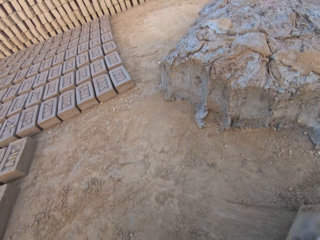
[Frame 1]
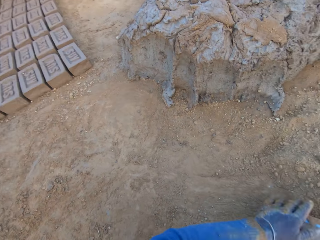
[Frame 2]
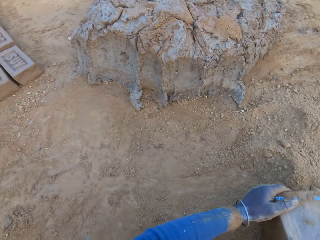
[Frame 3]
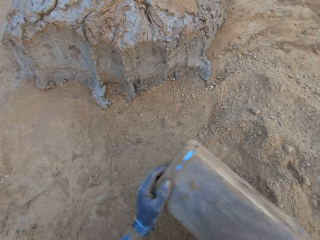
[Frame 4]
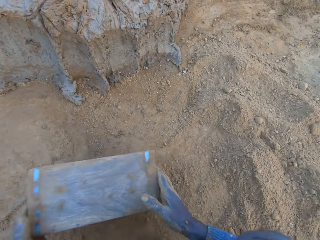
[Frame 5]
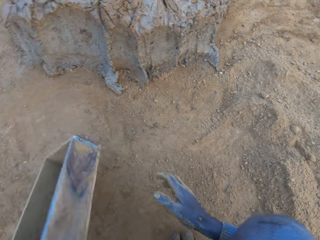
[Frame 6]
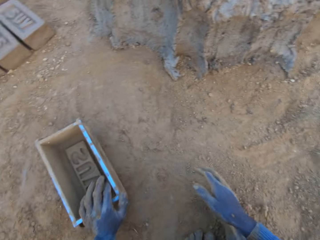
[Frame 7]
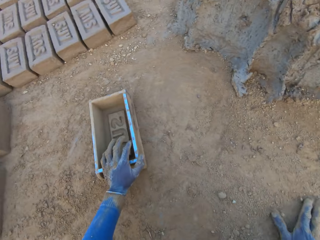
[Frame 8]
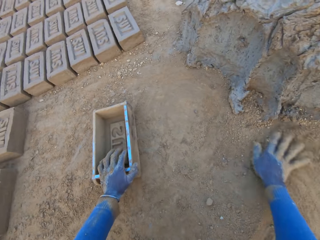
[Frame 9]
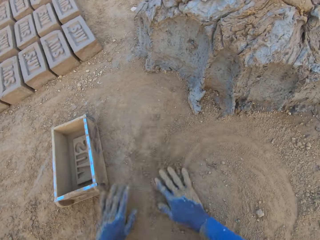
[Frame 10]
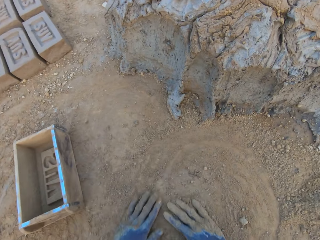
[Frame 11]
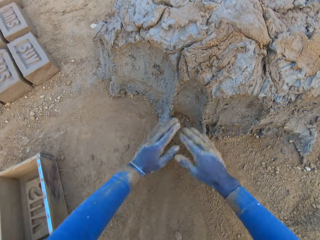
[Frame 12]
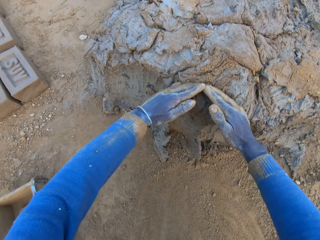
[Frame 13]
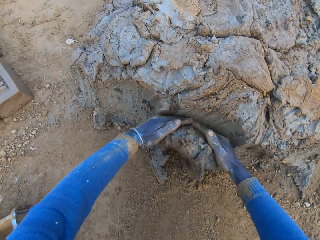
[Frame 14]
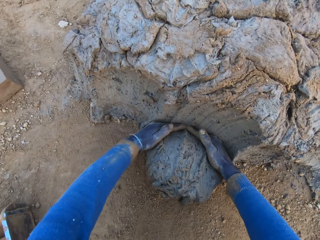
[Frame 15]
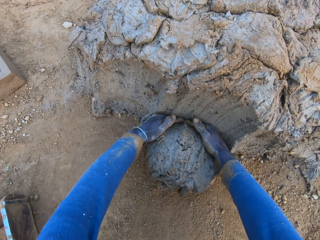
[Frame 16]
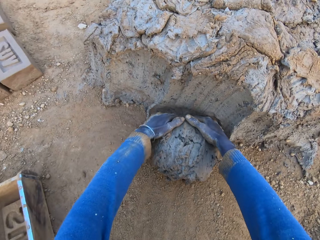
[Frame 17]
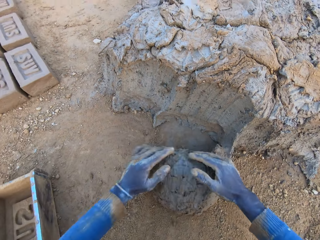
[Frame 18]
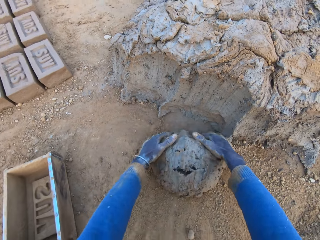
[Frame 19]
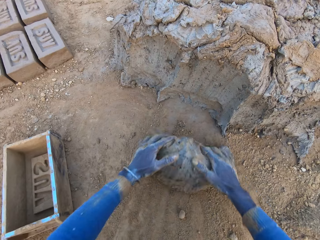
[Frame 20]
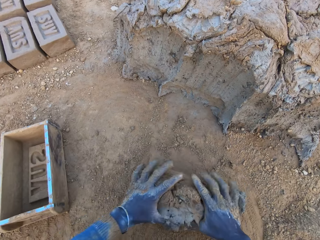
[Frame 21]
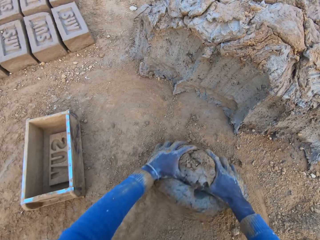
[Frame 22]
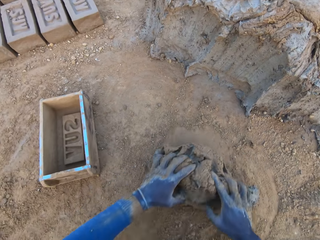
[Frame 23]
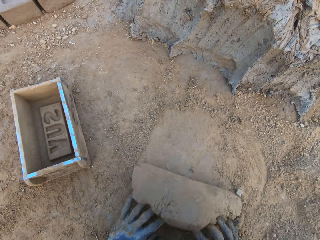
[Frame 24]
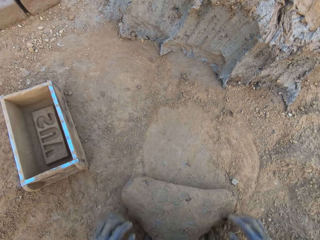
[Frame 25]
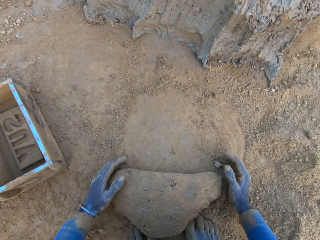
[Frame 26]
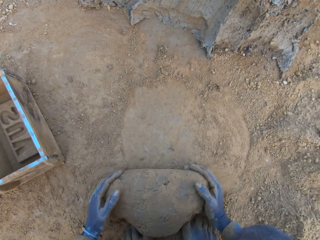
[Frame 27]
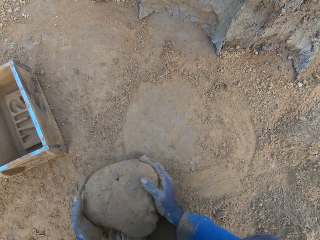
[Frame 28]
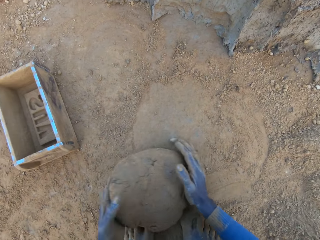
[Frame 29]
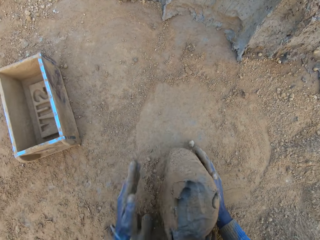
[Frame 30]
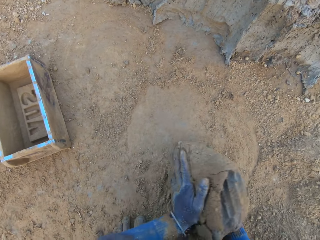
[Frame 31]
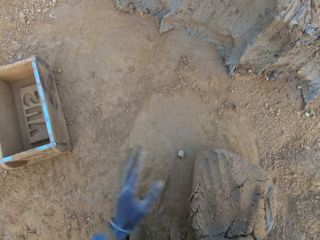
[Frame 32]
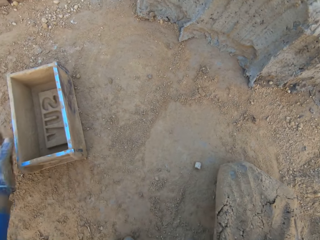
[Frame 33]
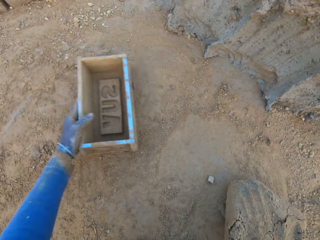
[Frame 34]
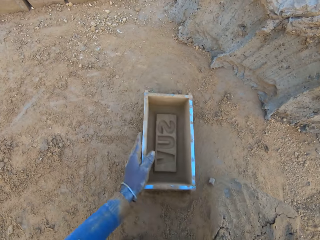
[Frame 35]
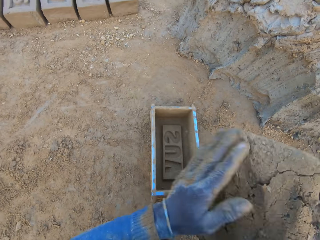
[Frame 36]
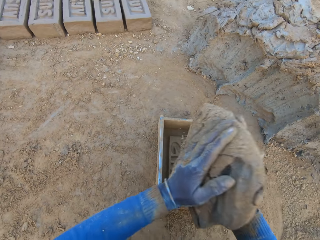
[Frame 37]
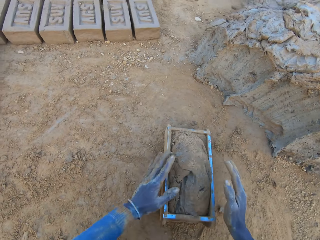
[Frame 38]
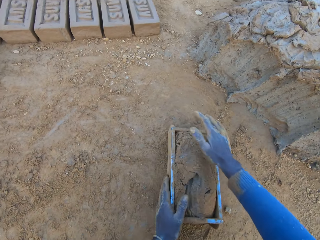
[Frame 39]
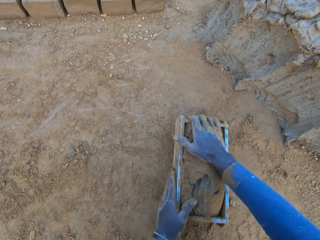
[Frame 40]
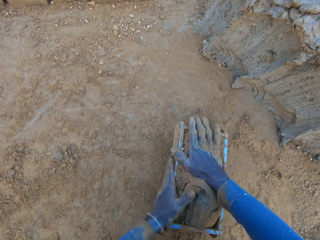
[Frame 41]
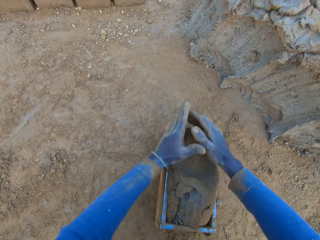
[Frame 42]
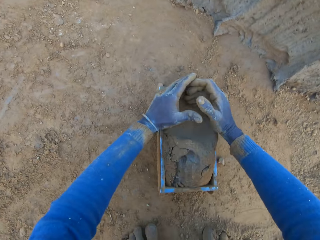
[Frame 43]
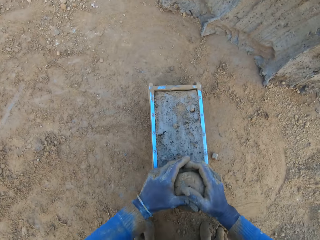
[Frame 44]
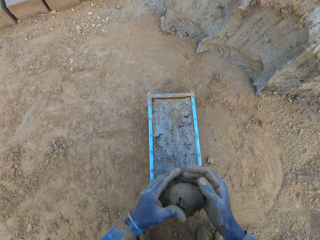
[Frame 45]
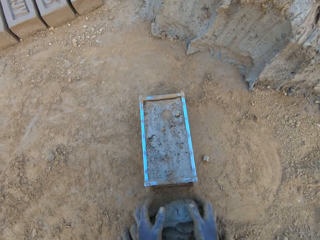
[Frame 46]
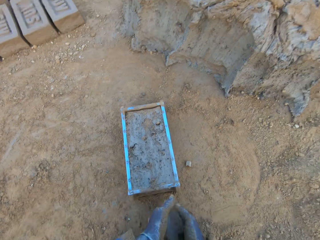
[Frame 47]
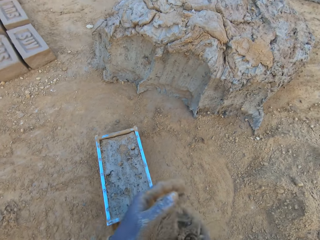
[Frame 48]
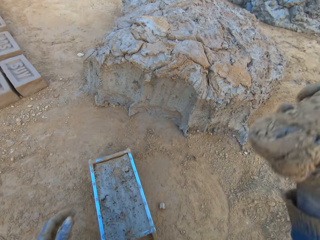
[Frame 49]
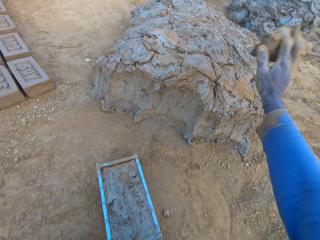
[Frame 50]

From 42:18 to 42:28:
The camera wearer wipes a mold in the soil. He pours sand from the ground into the iron brick mold. He drops the iron brick mold on the ground near the mud. He wipes his hands on the soil. He cuts a portion of the concrete or mud from a heap of concrete with his hands. He rolls the mud on the ground. He mixes the concrete with his hands. He lifts the mud. He shifts the iron brick mold on the ground with his left hand. He drops the concrete into the iron brick mold. He compresses the mud in the mold. He removes the excess concrete from the iron brick mold.

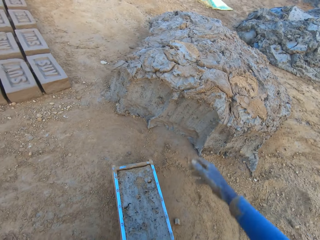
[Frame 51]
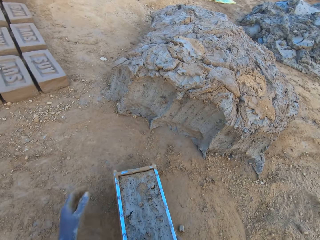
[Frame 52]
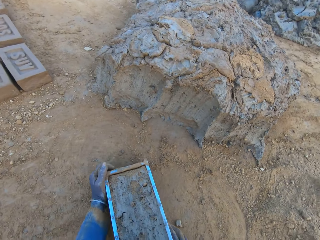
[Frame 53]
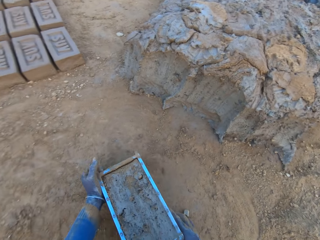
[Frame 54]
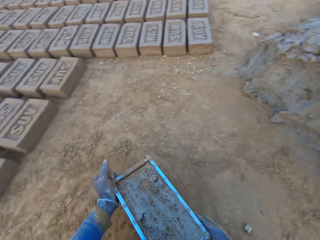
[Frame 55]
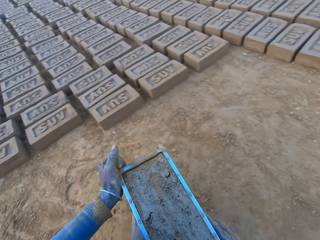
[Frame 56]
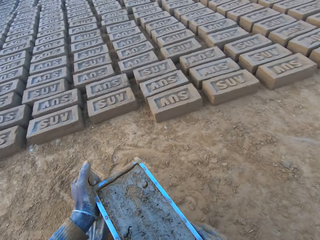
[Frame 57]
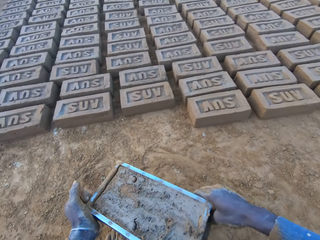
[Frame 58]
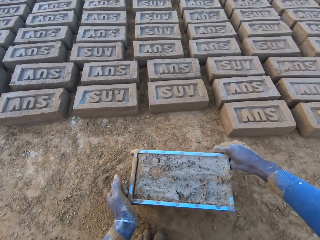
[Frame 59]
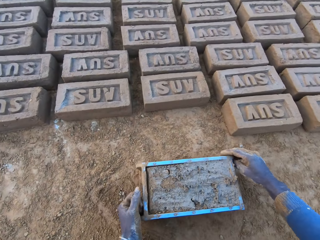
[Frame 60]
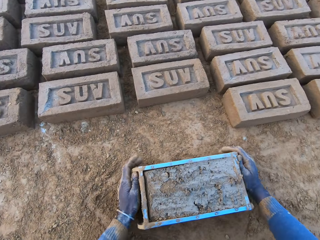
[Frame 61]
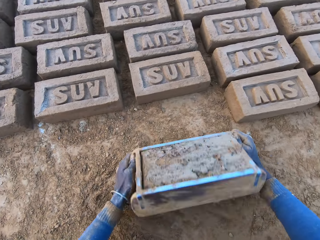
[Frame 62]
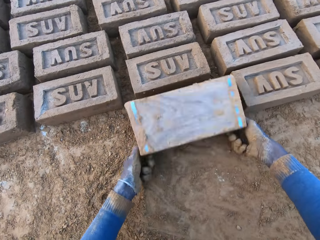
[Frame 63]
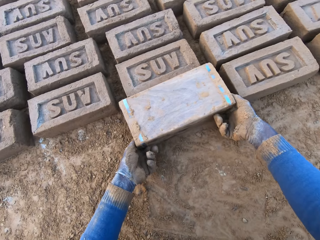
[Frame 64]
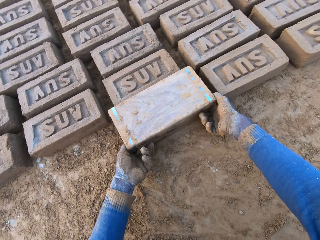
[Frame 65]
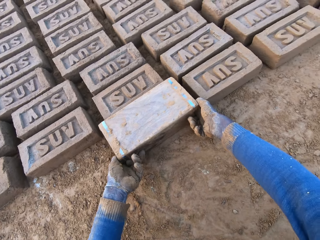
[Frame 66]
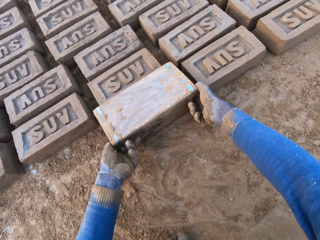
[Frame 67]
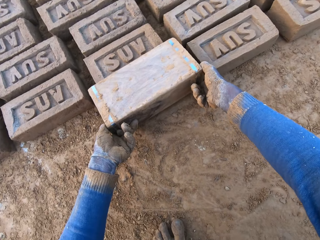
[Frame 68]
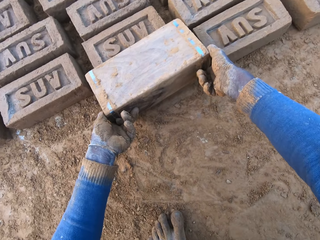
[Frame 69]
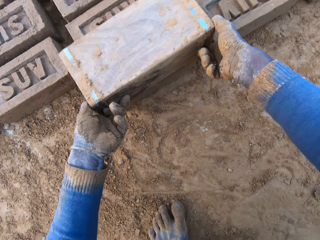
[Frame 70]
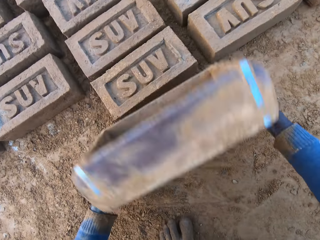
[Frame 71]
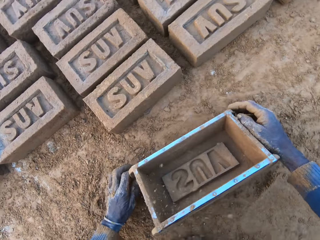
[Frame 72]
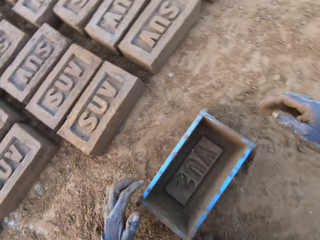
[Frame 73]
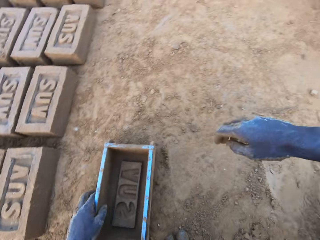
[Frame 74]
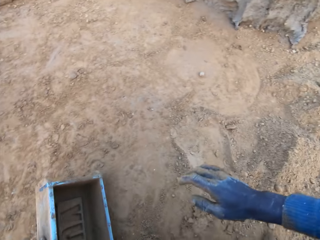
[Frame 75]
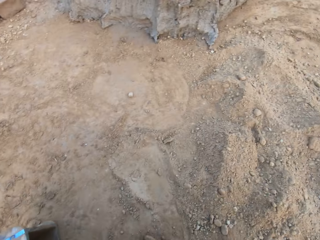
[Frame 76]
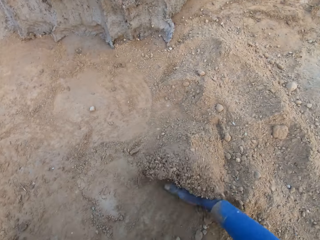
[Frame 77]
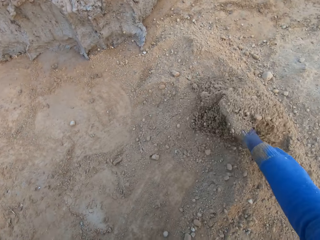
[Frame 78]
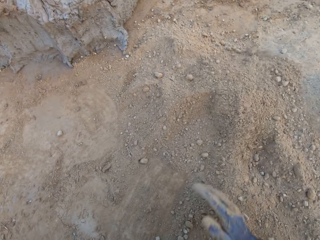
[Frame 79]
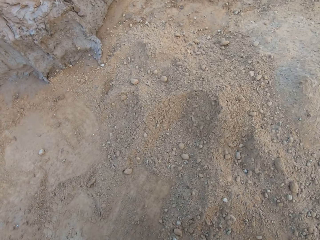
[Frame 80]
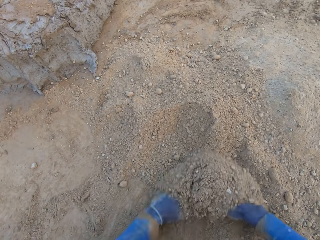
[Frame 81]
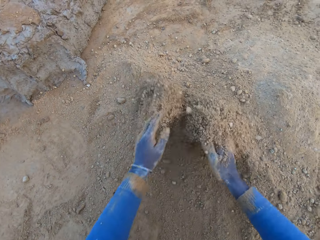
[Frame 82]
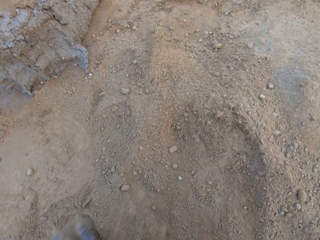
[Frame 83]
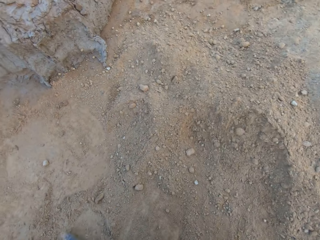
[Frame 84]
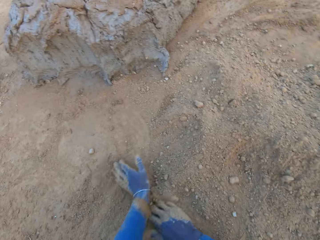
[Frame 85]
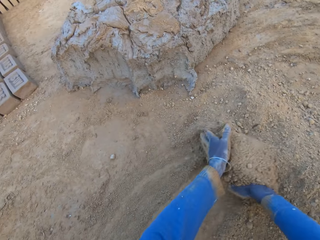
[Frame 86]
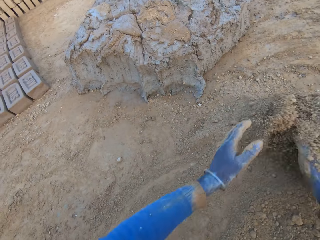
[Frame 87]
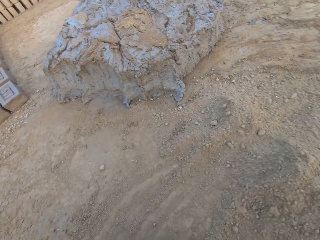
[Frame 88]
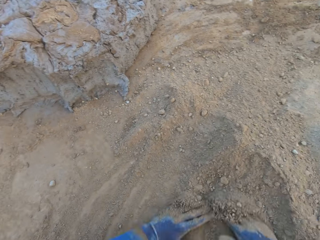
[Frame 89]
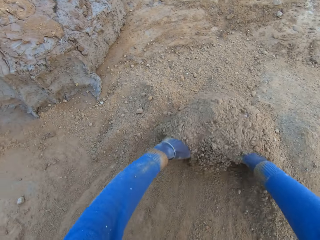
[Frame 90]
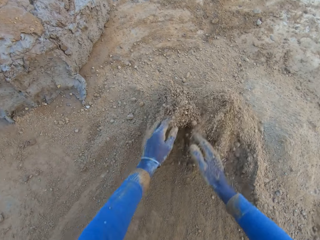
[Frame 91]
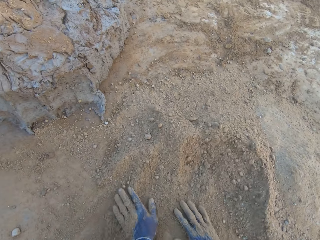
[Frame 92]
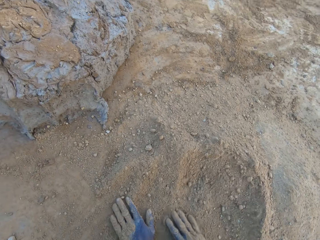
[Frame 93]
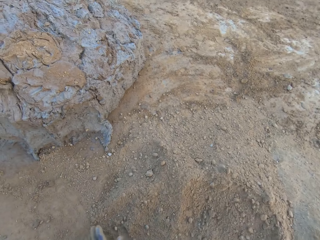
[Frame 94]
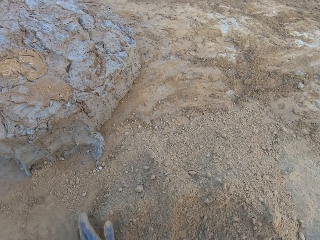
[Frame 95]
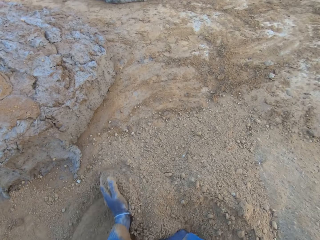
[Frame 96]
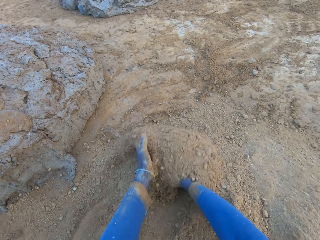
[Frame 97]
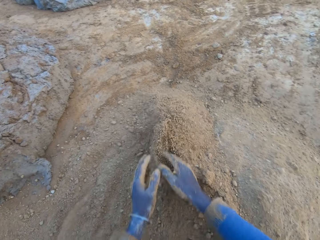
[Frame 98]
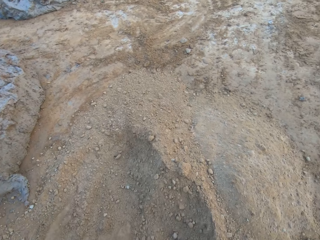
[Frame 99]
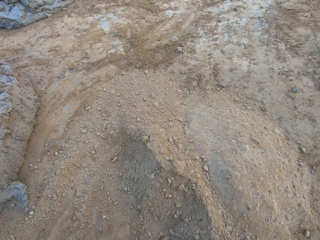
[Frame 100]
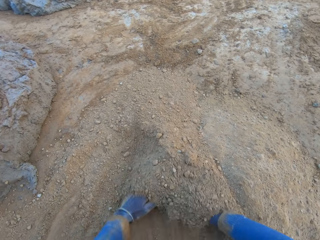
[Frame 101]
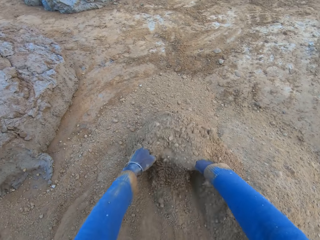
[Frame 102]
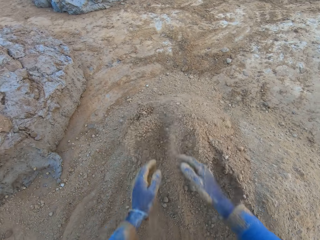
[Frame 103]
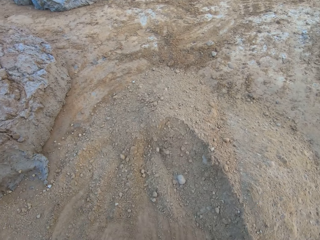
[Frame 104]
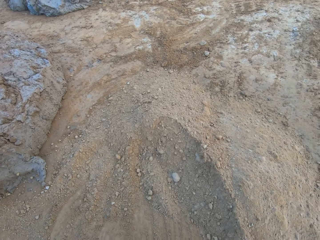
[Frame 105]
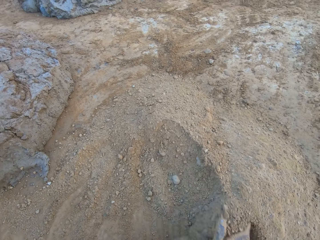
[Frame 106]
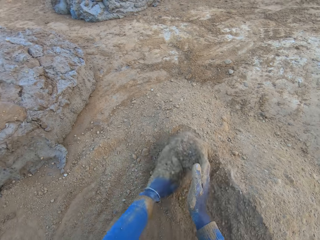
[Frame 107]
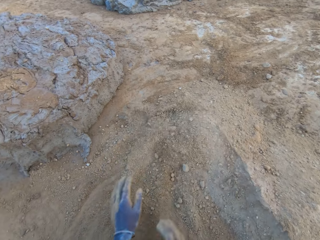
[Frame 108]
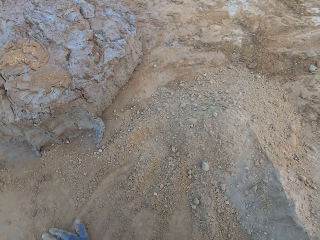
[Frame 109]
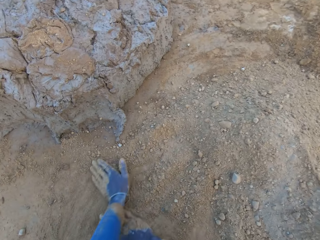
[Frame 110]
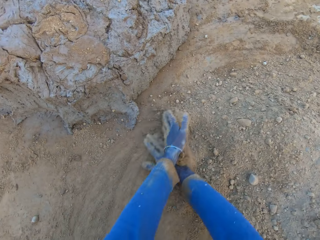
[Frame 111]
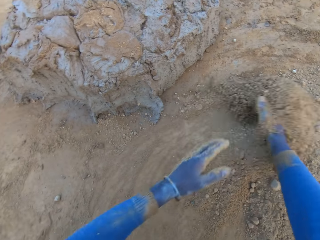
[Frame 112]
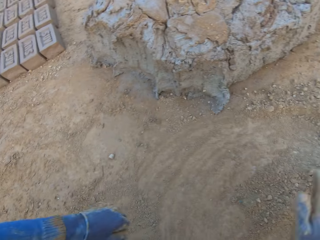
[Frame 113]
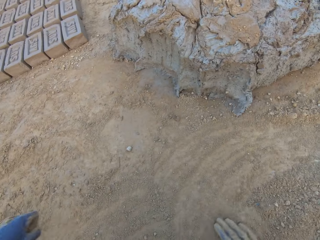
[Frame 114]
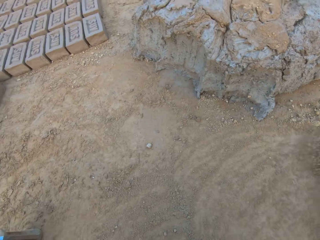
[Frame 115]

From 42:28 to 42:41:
The camera wearer drops the excess concrete on the heap of concrete on the ground. He carries the iron brick mold from the ground with his two hands. He drops the iron brick mold on the ground beside other bricks. He turns the iron brick mold on the ground. He lifts the mold. He drops the iron brick mold on the ground. He pushes soil on the ground with his hands. He gathers sand on the ground with his two hands.
